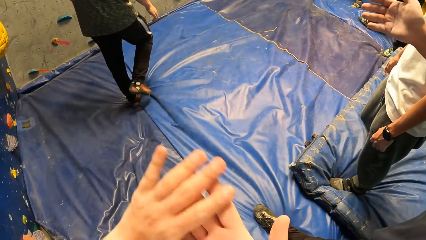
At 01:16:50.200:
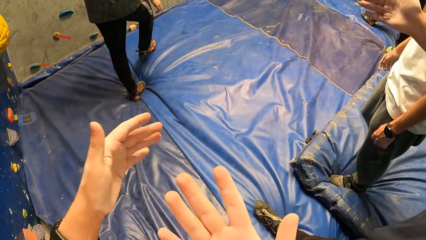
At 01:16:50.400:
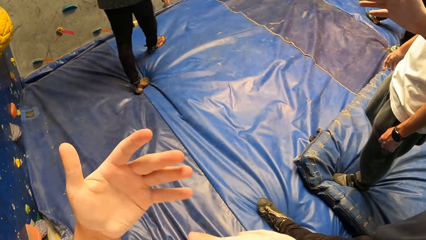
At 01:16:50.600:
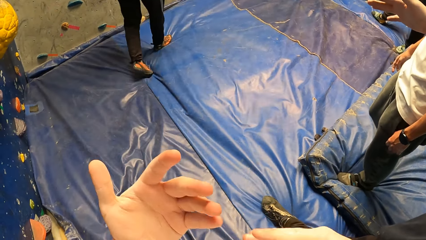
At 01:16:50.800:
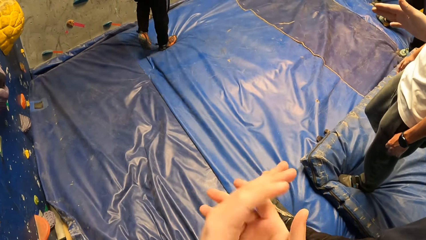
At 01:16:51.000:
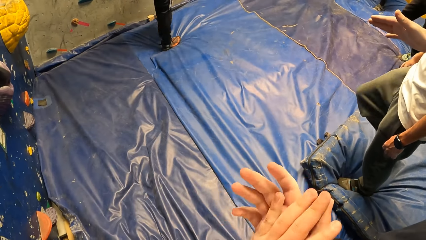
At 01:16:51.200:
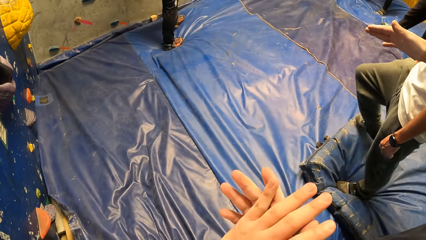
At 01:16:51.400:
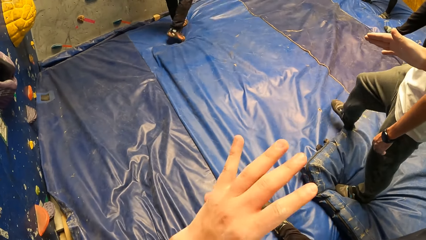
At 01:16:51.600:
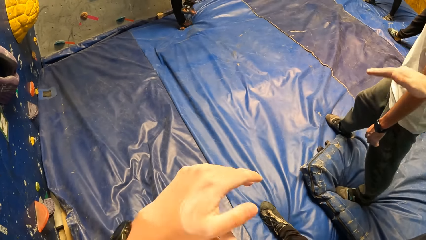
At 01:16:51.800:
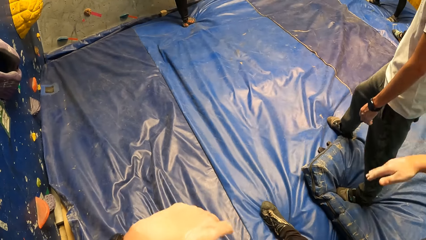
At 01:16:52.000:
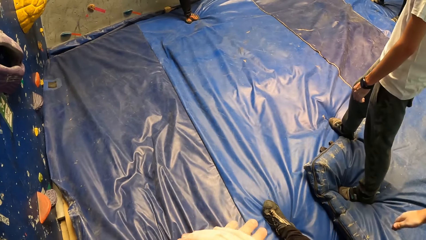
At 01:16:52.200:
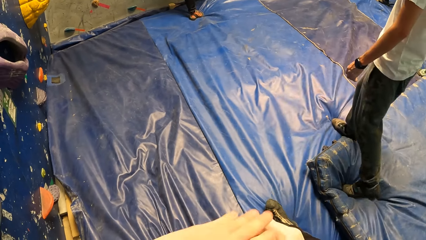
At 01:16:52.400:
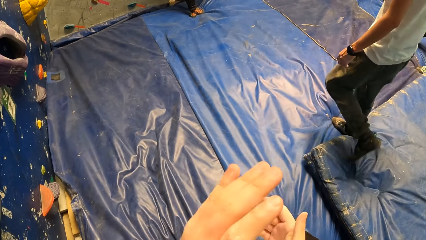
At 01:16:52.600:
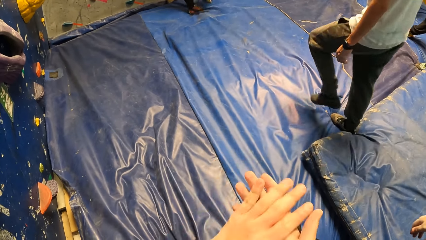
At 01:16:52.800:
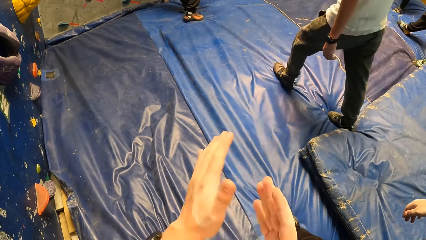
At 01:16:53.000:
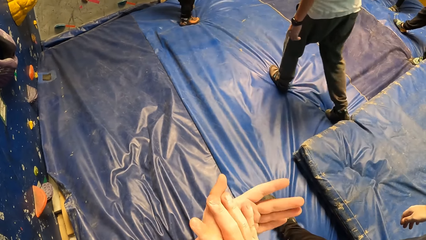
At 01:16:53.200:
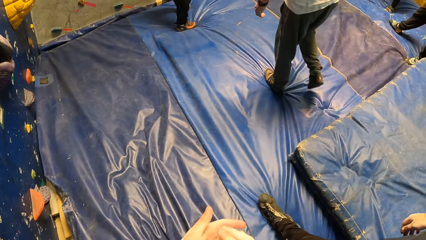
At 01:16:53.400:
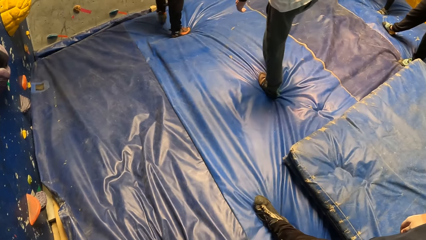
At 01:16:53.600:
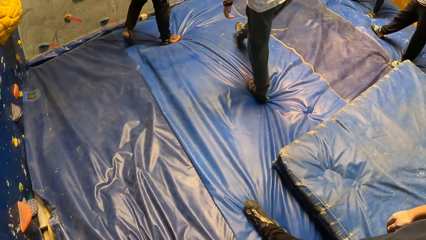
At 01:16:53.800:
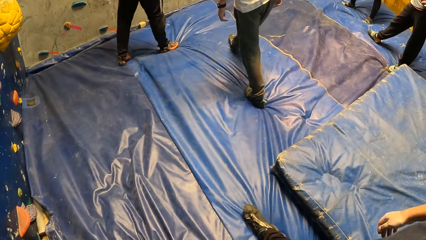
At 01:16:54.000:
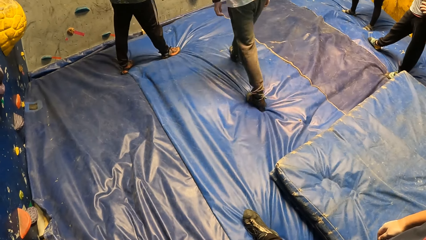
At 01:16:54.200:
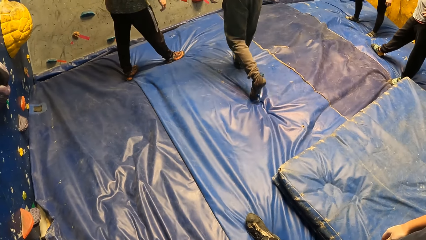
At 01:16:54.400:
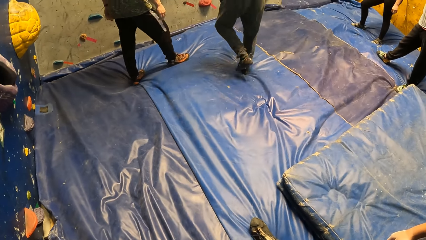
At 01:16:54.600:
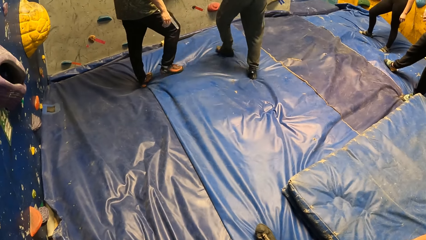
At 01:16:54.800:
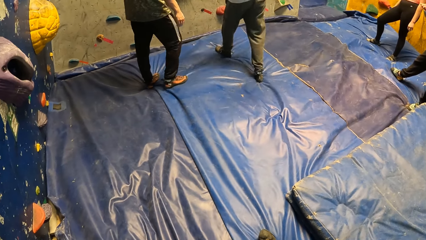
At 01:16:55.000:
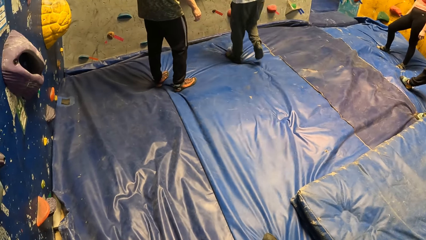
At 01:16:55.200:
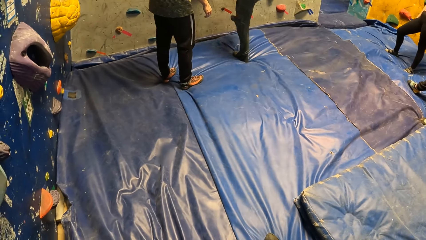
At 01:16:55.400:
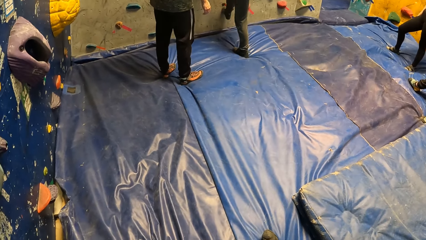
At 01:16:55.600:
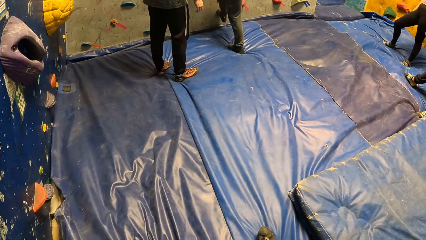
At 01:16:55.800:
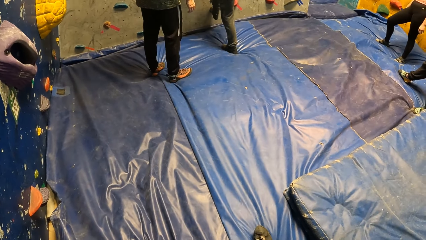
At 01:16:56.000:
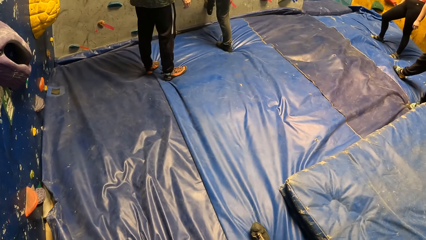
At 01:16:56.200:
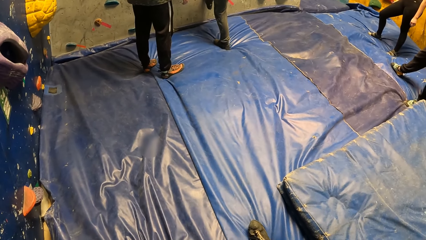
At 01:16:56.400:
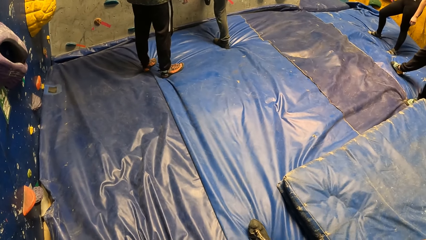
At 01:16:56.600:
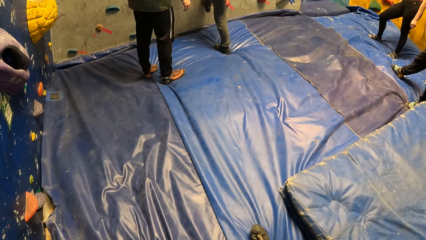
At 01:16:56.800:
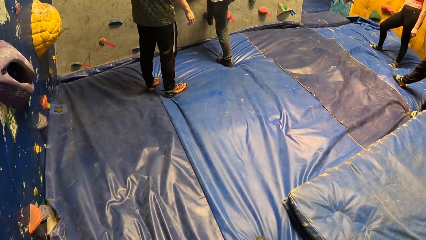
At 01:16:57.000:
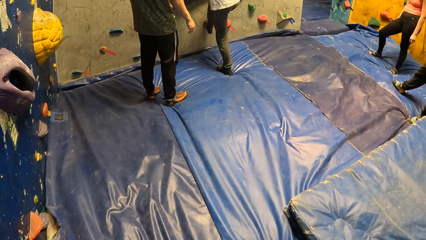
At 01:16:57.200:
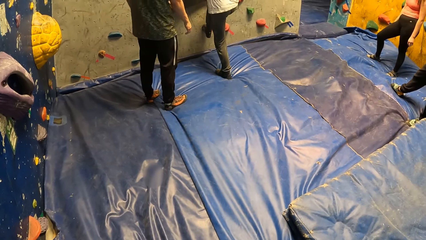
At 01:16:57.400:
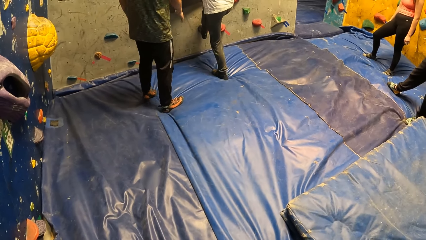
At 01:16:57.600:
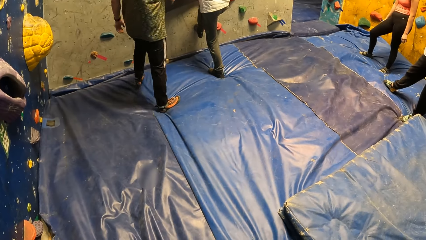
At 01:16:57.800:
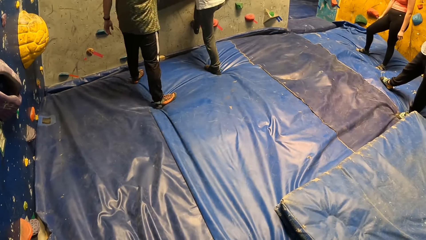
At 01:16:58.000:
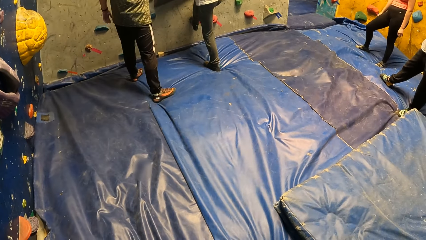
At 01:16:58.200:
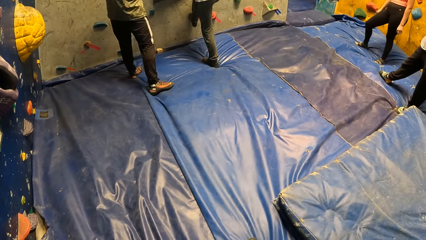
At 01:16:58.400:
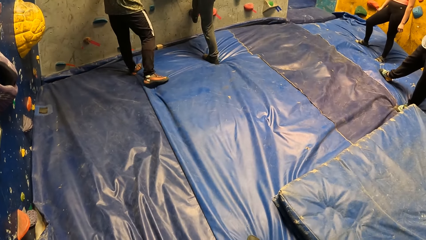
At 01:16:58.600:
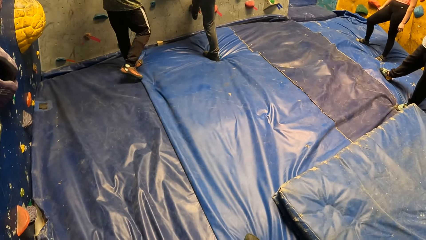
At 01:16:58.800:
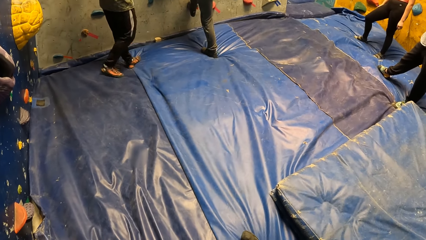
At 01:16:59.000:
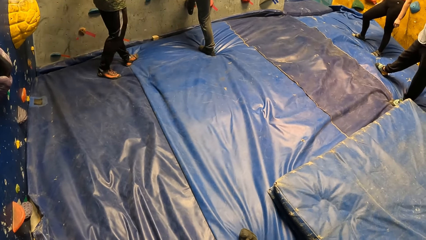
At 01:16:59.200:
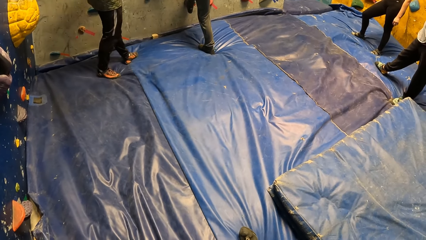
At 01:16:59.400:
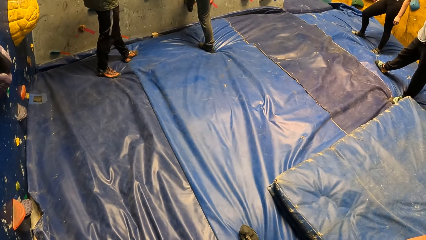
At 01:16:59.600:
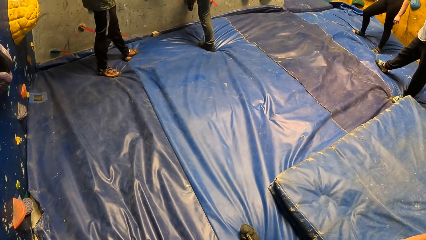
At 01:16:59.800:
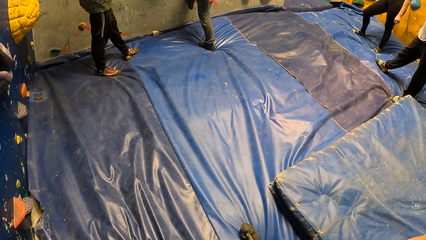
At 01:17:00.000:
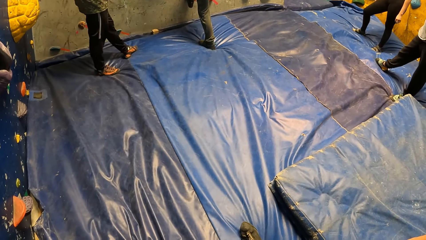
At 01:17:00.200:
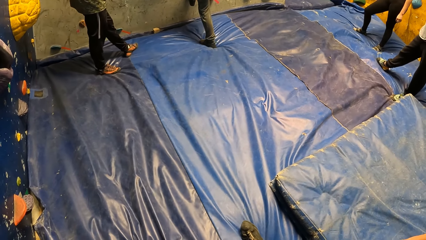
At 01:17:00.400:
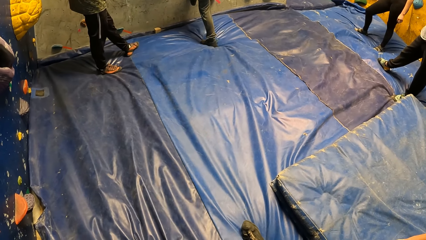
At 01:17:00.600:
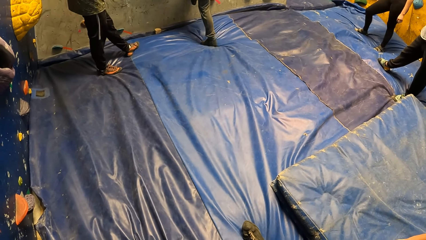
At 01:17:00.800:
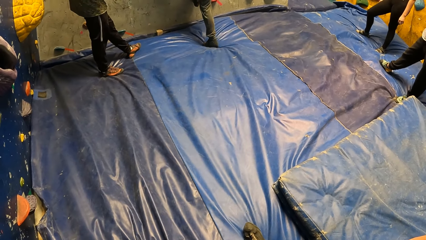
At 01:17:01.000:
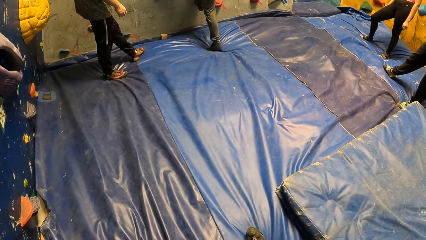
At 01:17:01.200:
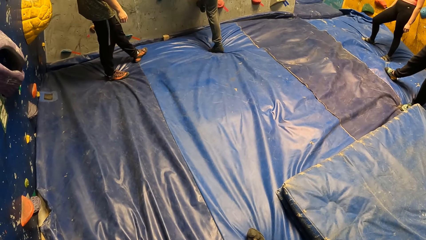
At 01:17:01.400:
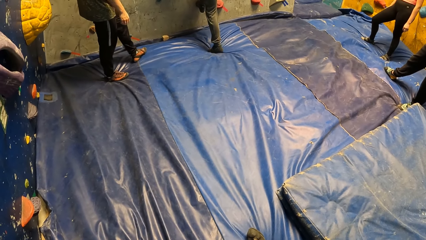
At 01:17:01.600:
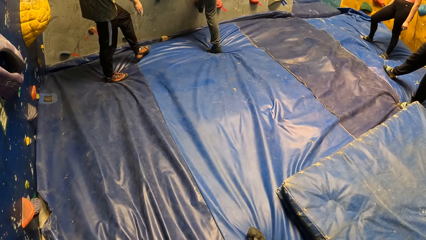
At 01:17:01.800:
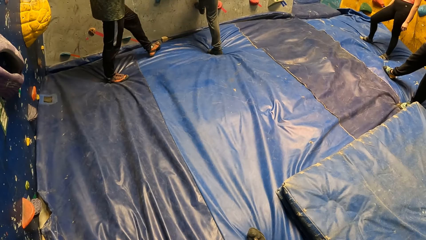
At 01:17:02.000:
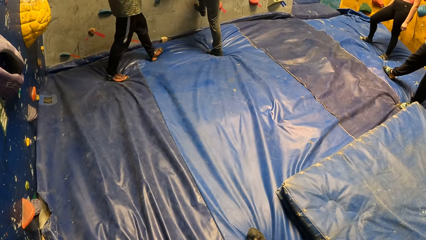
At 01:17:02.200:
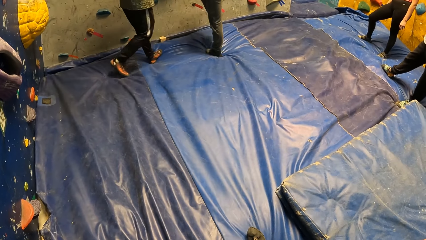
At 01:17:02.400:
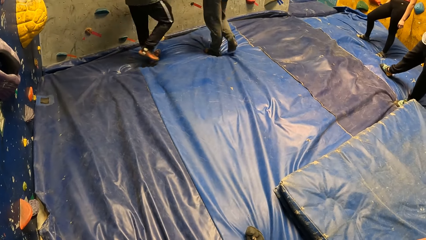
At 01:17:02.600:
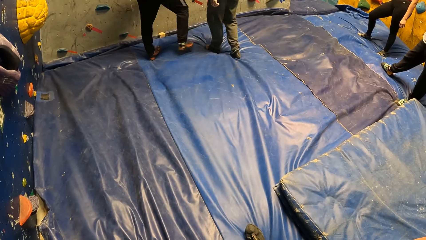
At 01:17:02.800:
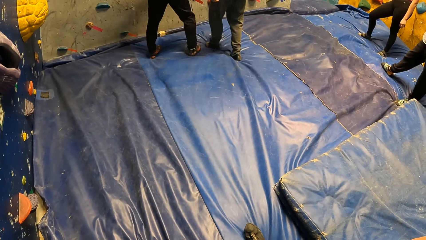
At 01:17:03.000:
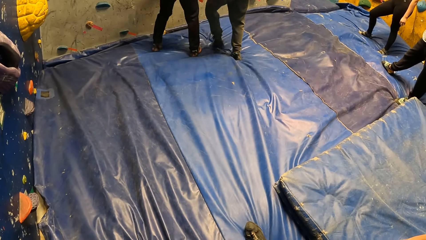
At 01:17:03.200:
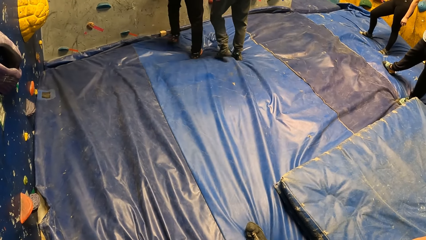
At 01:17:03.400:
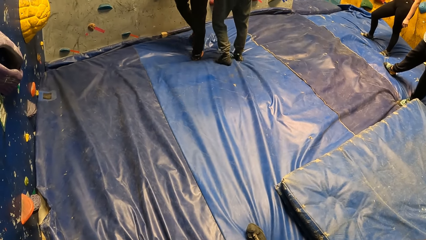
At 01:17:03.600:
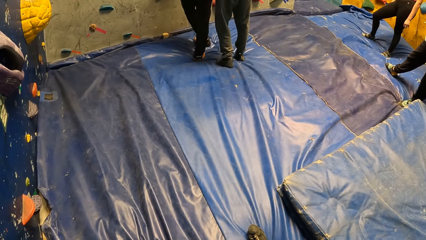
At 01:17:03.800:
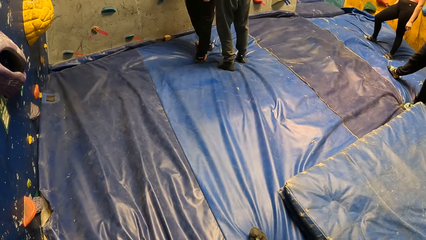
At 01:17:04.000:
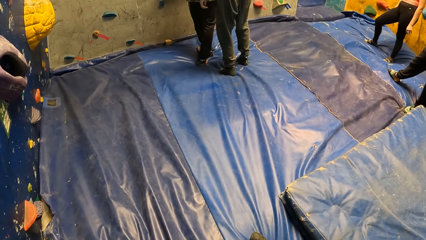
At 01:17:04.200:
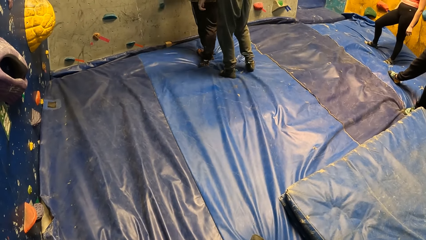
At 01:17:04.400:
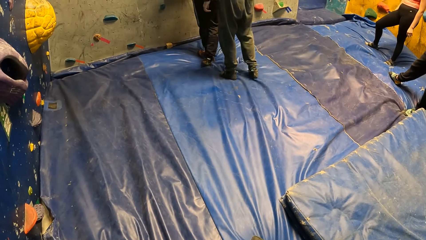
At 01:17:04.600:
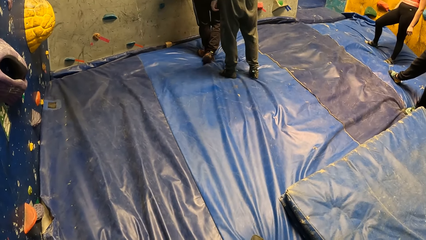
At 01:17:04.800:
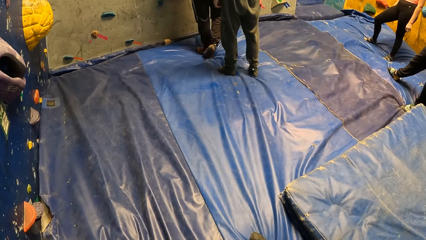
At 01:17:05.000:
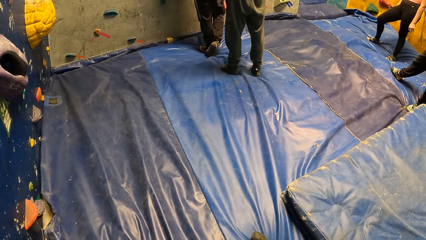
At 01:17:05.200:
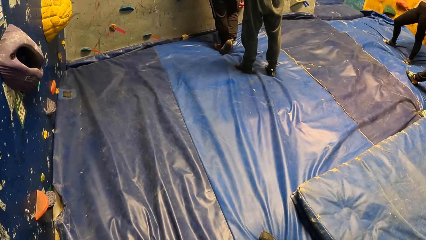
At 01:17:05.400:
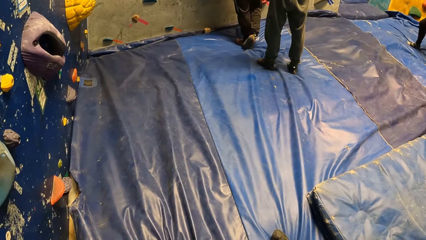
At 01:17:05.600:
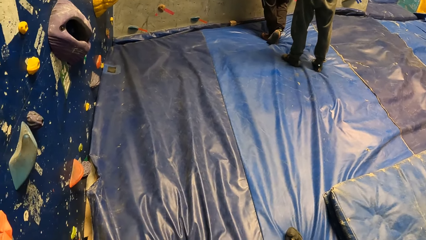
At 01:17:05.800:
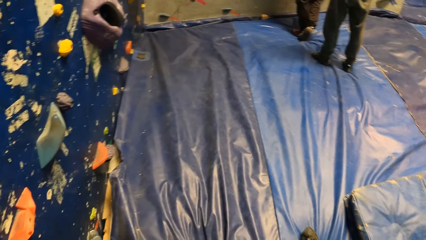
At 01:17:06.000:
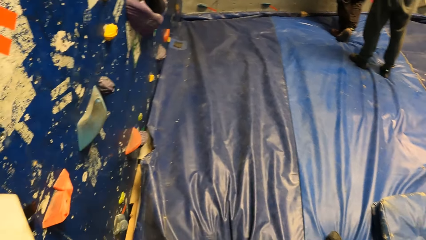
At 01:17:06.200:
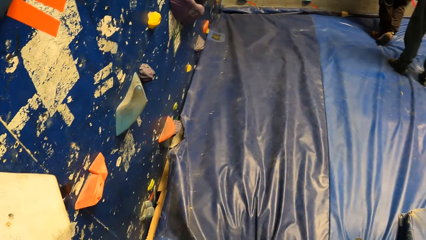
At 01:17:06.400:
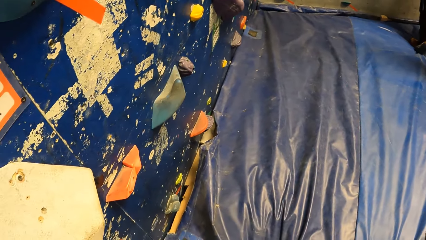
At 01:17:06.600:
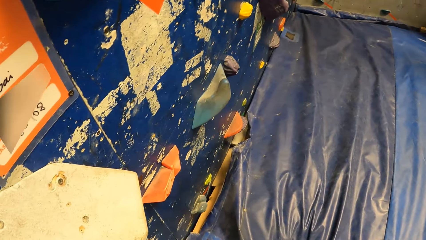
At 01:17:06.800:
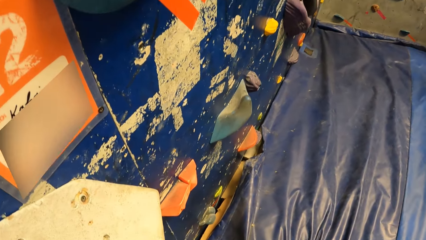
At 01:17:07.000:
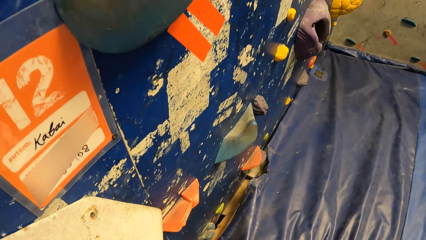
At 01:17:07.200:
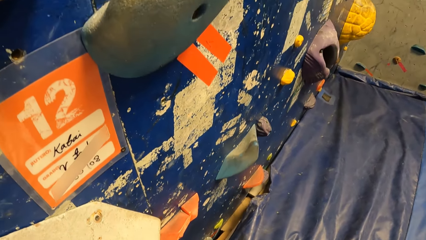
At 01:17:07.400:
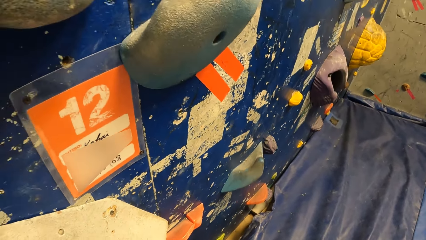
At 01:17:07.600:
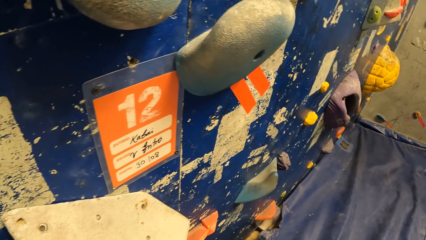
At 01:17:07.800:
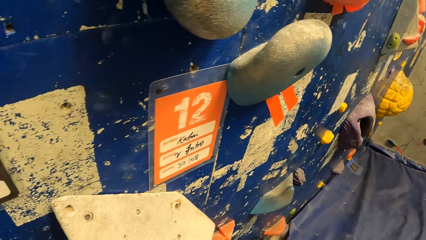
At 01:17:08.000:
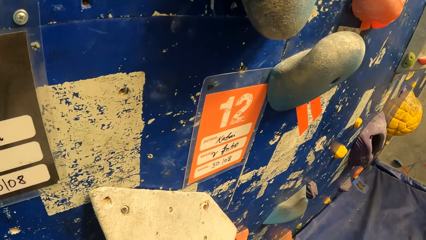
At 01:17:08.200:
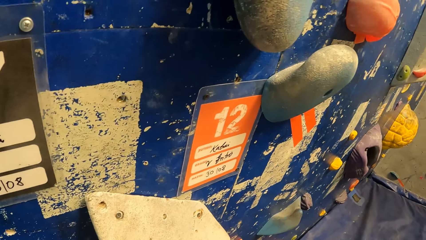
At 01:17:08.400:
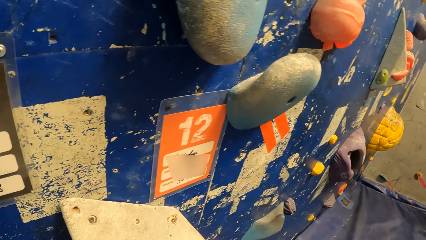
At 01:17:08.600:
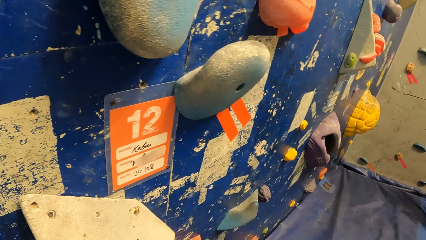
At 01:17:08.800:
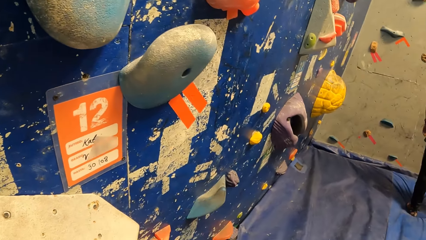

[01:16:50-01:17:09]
A person moves his hand. The camera wearer moves his hands. A man climbs the wall. Another man walks towards the climbing wall. The first man puts down his right leg on the crash pad. The other man steps on the wall with his right leg. The first man touches the wall with his right hand. The other man steps on the climbing wall. The first man moves towards the other man. The other man puts down his right leg on the crash pad. The camera wearer looks around the room.
